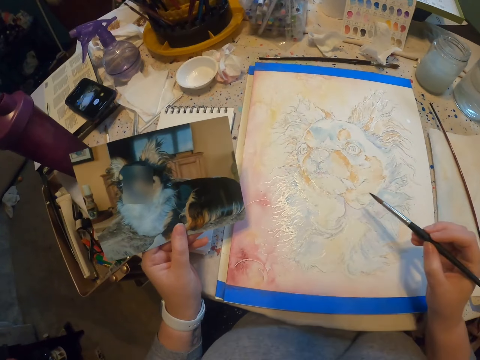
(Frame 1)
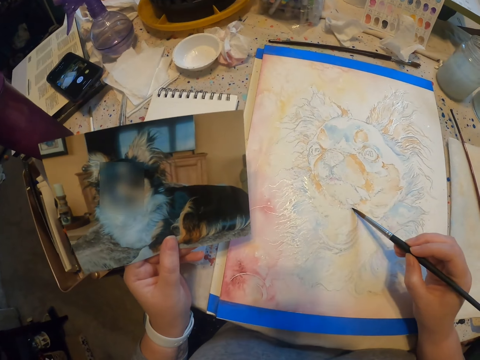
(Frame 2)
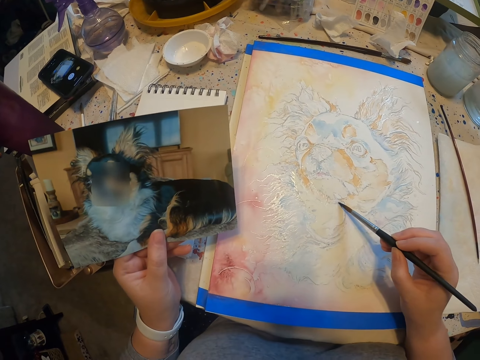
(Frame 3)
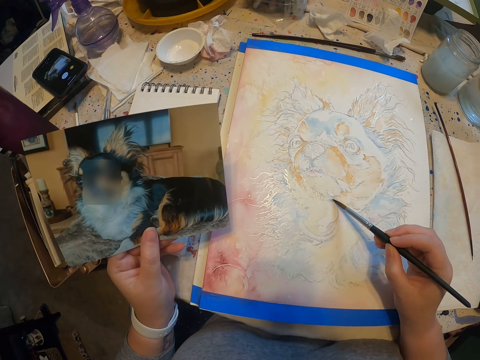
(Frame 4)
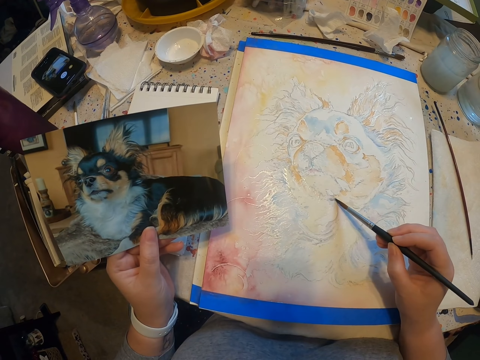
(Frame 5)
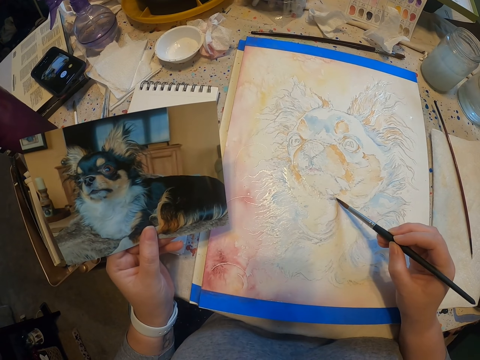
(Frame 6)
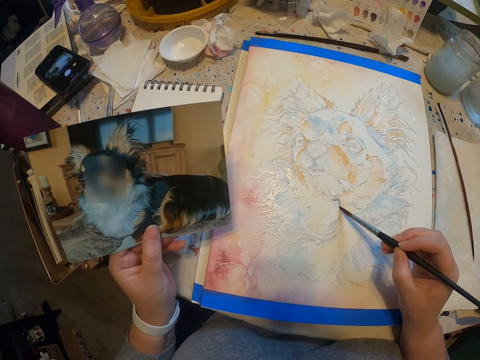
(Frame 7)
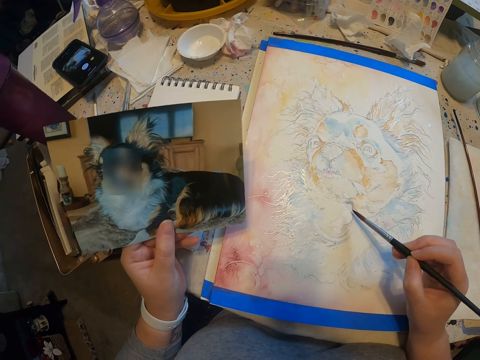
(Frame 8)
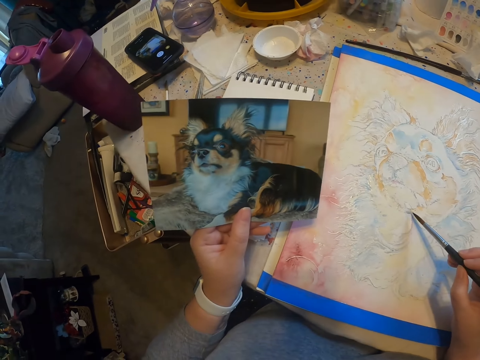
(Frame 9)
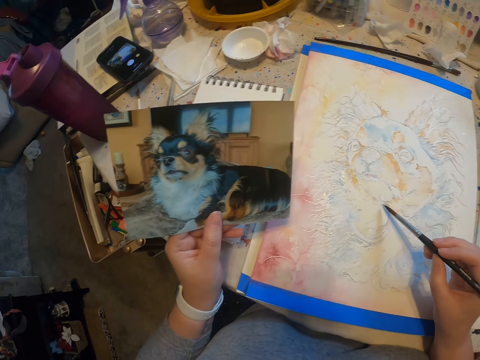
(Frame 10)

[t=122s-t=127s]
The camera wearer paints a portrait on the table.

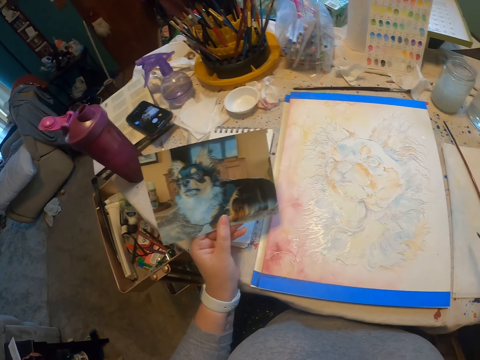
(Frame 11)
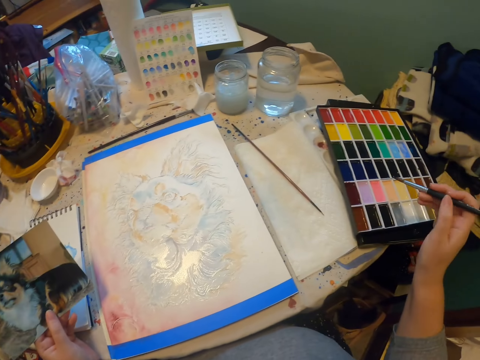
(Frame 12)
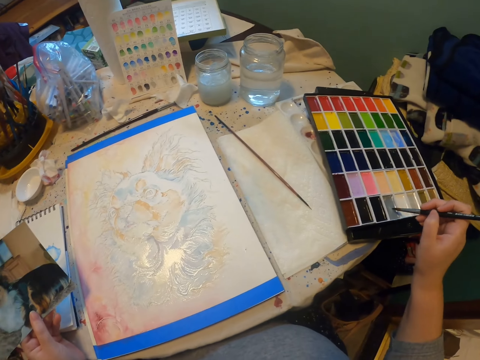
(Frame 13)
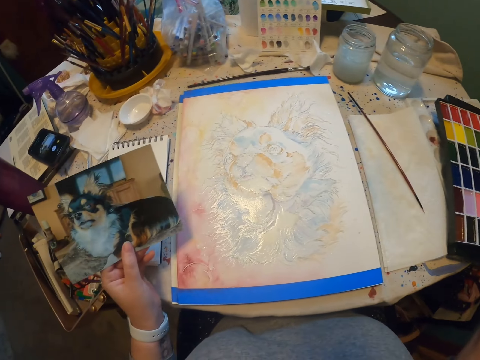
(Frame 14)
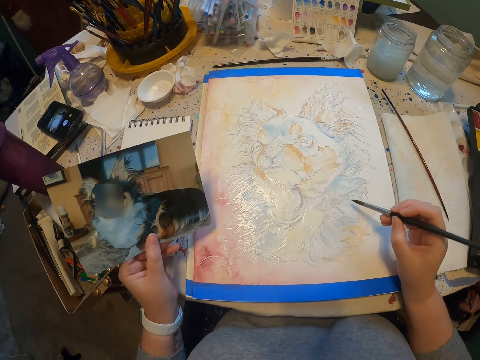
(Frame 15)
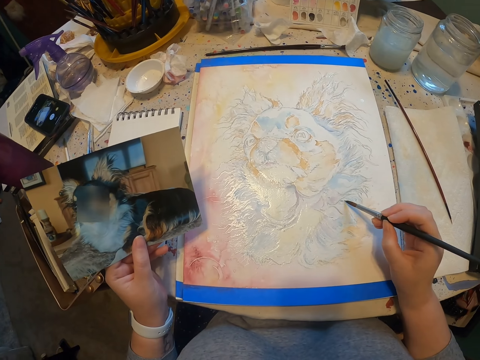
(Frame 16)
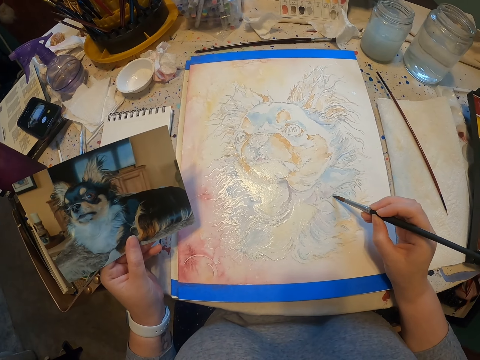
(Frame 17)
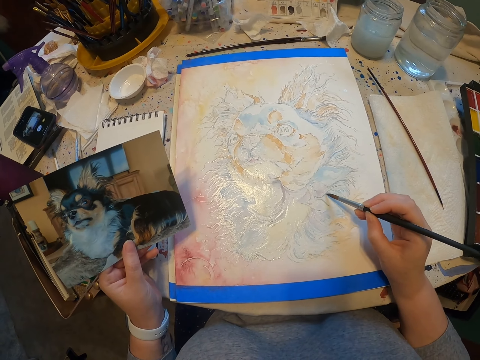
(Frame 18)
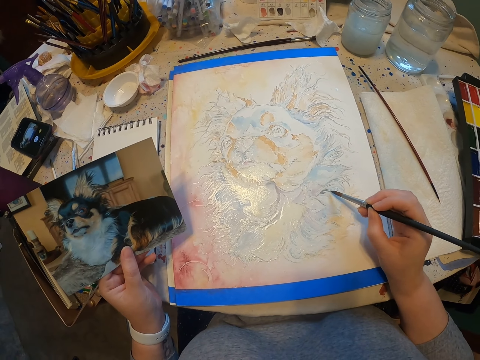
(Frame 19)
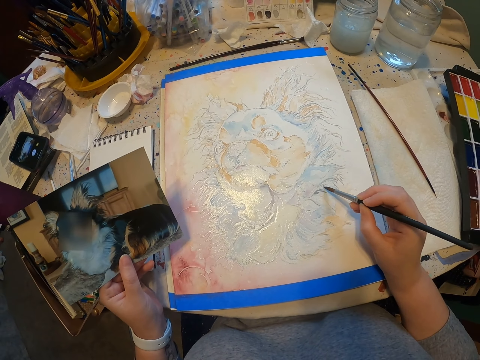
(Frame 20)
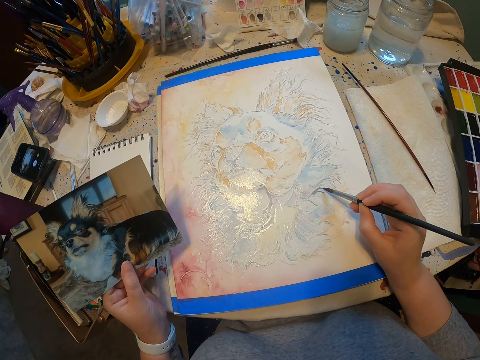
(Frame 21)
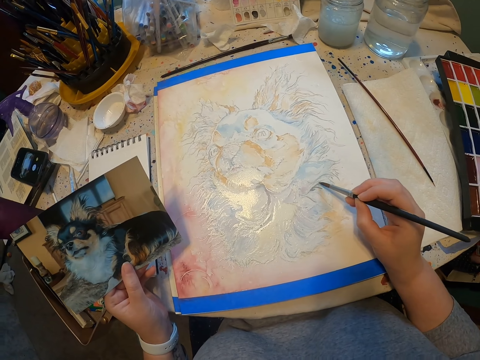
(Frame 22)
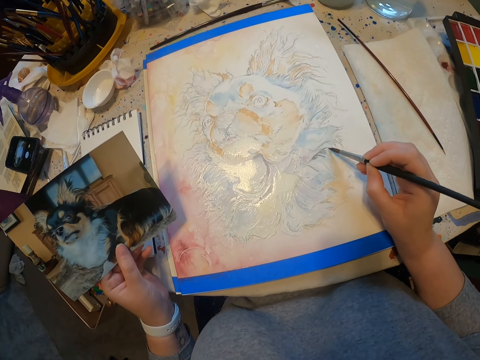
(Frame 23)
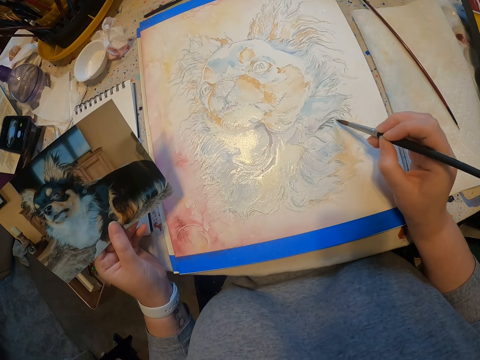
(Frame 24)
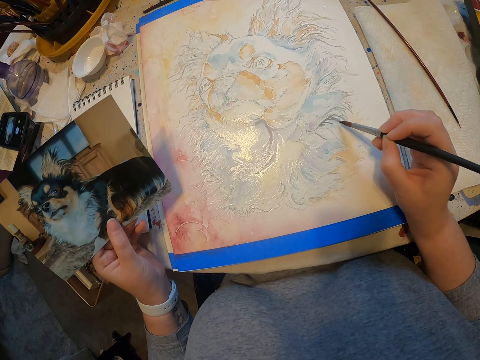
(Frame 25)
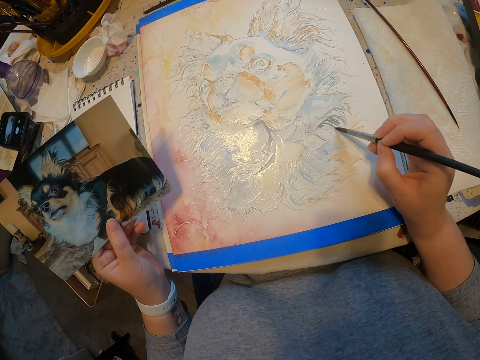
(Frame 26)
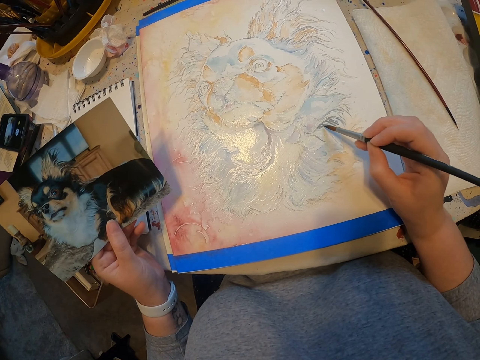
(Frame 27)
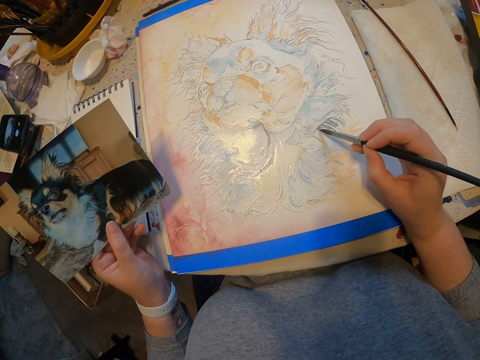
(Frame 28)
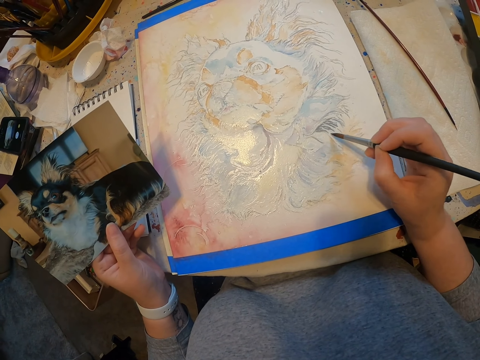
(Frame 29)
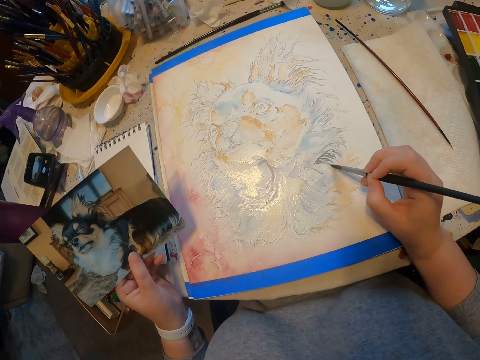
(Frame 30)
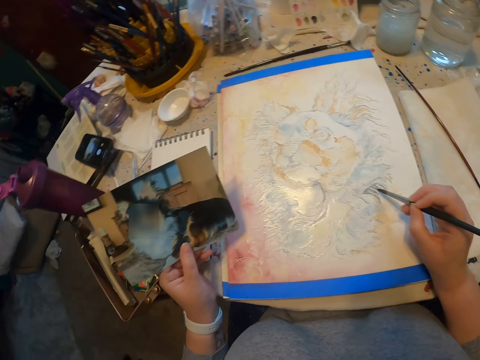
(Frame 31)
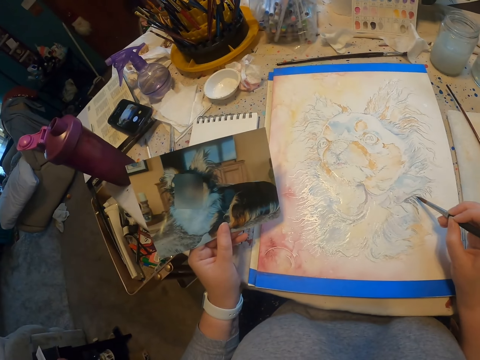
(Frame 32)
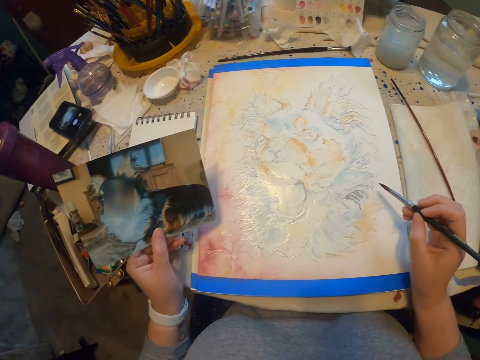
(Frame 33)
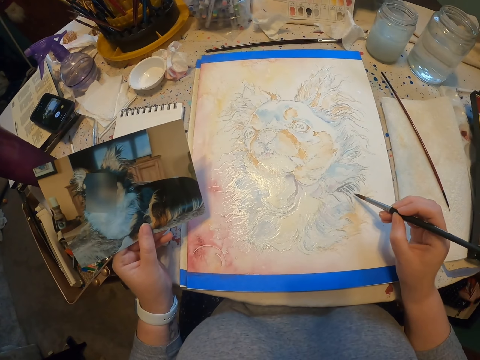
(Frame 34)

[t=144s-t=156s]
The camera wearer paints on a piece of paper. They scoop paint with a paintbrush and brush on a color paint tray. They paint a portrait on the table.

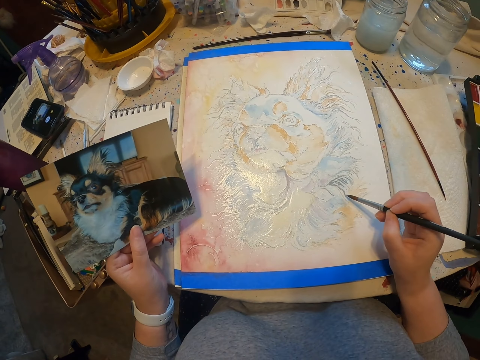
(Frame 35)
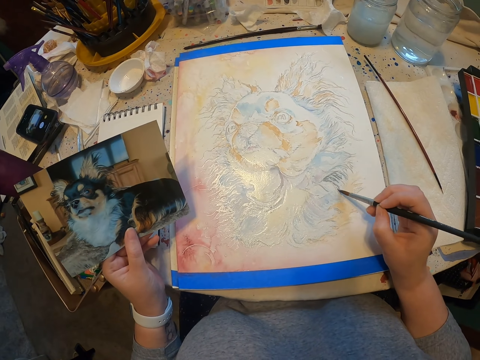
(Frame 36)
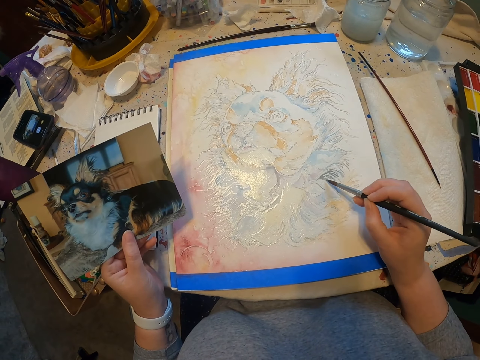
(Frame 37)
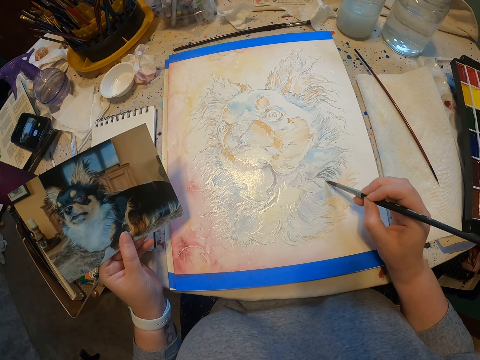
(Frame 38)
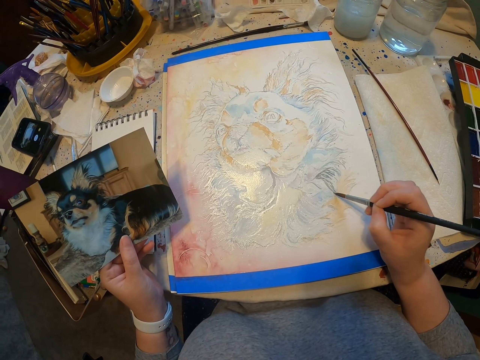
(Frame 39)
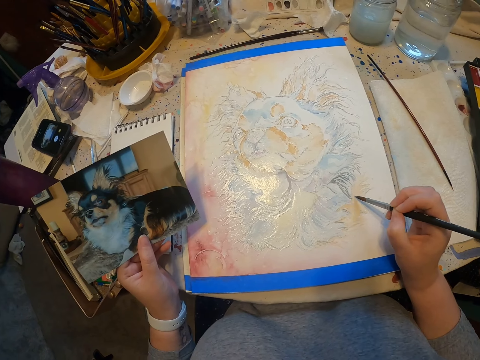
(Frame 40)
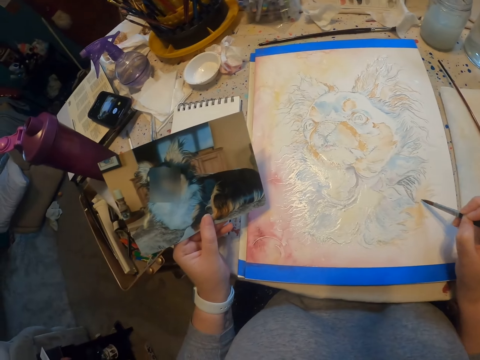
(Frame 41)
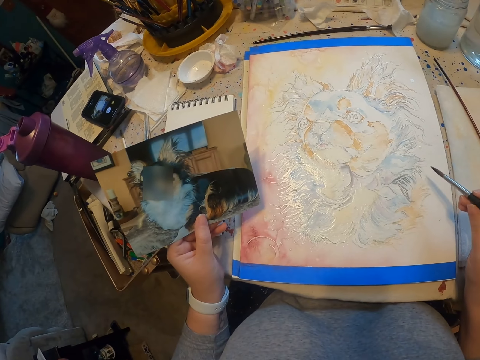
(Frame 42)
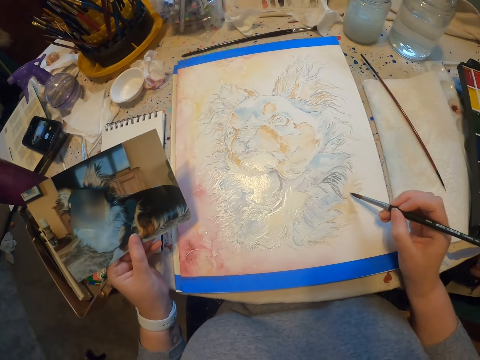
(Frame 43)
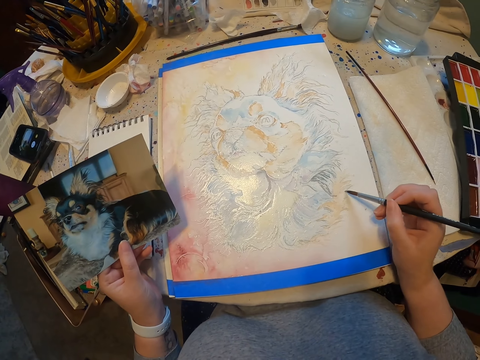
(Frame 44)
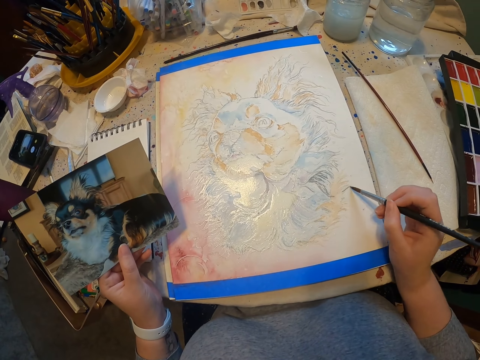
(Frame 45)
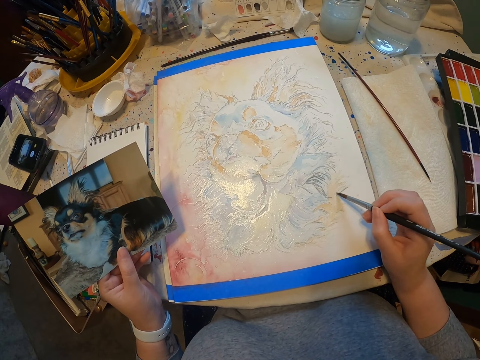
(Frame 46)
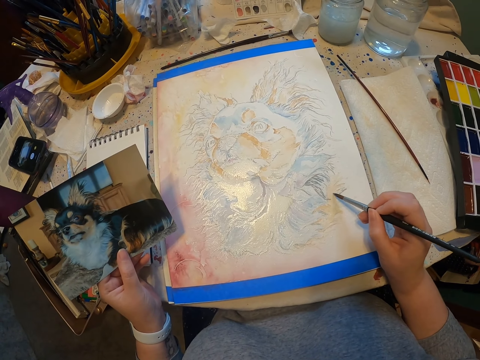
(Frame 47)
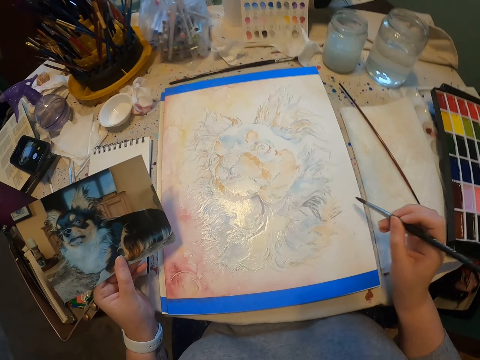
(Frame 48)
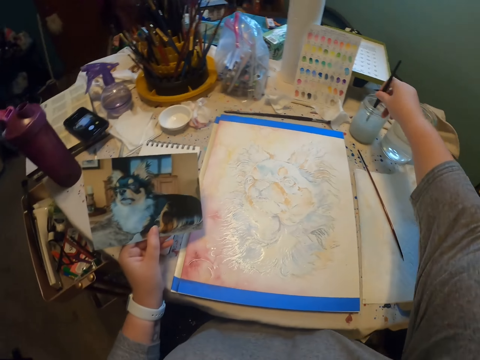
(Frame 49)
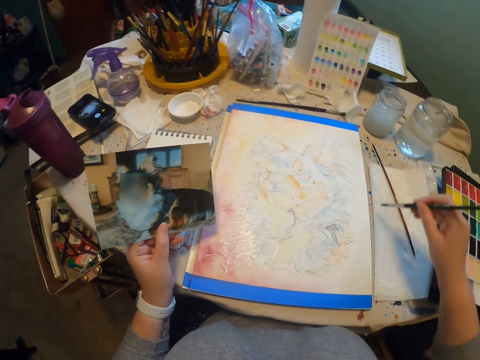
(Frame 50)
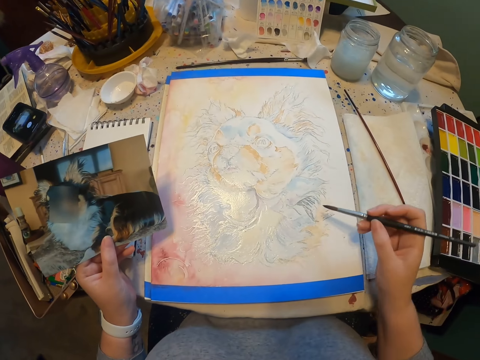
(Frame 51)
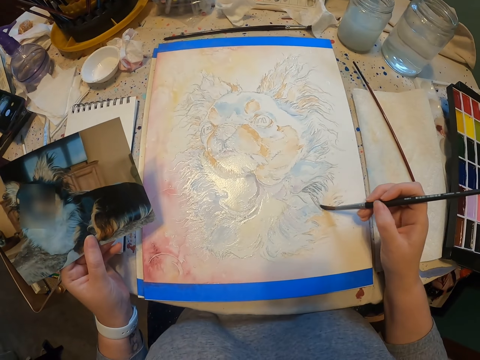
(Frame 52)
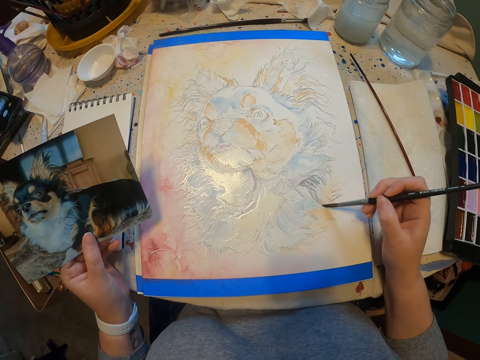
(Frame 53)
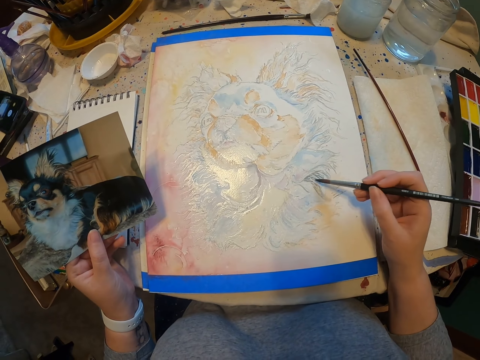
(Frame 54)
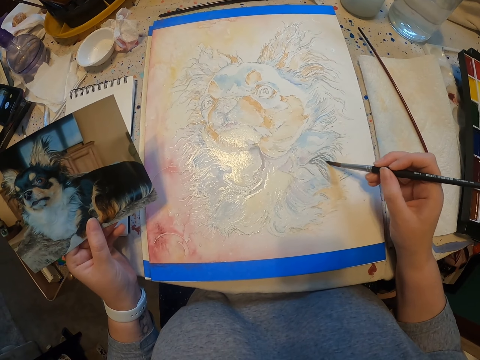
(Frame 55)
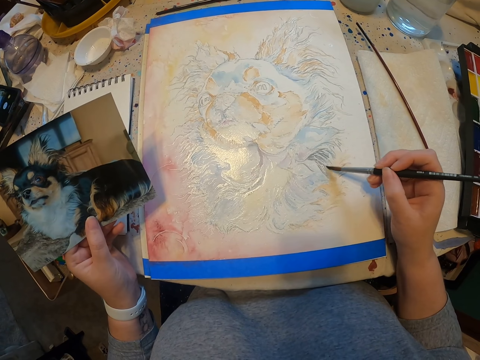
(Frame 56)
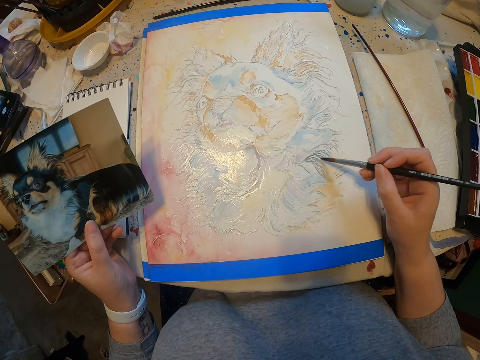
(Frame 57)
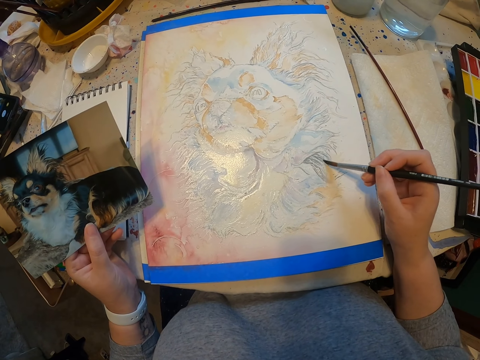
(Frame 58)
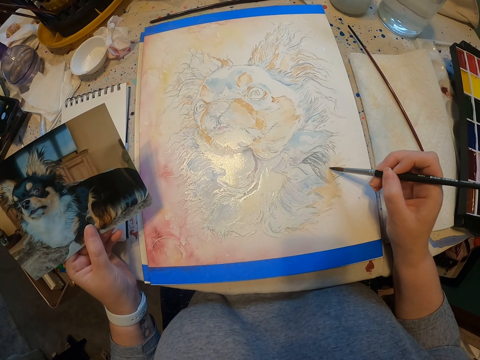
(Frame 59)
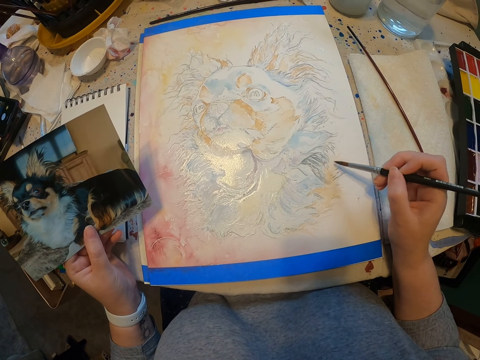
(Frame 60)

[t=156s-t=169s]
The camera wearer dips a paintbrush in a solvent tin. They wipe the paintbrush. They paint on a piece of paper. They paint a portrait on the table.
